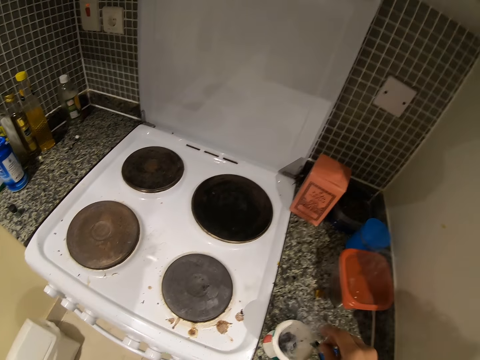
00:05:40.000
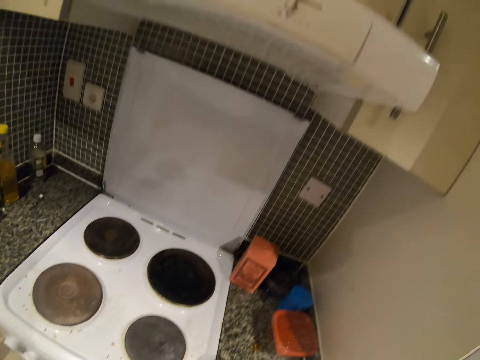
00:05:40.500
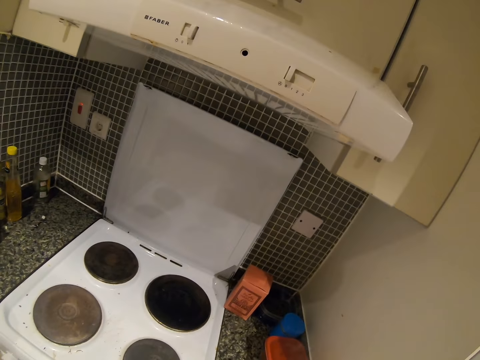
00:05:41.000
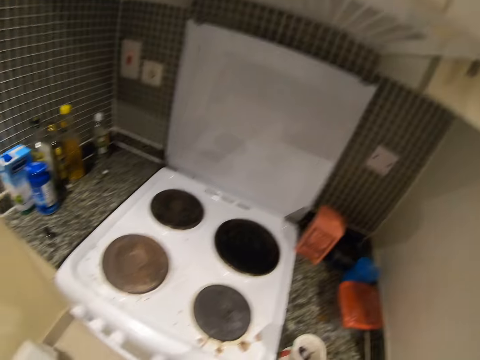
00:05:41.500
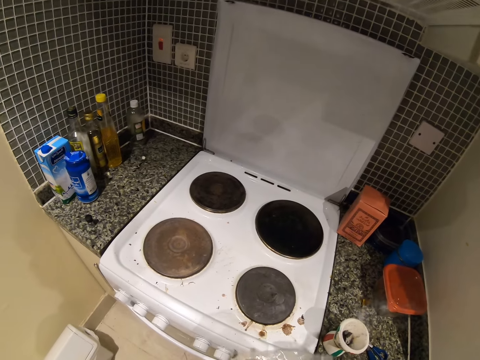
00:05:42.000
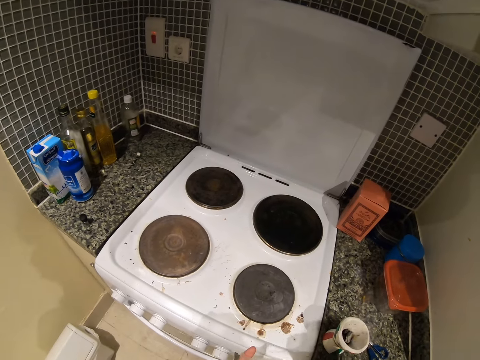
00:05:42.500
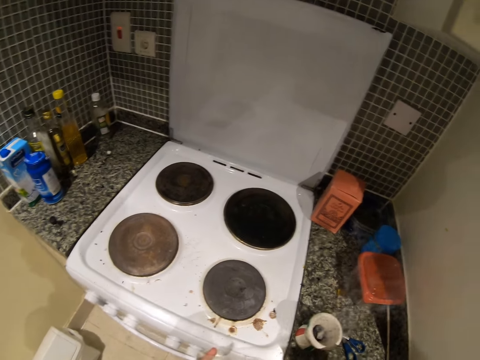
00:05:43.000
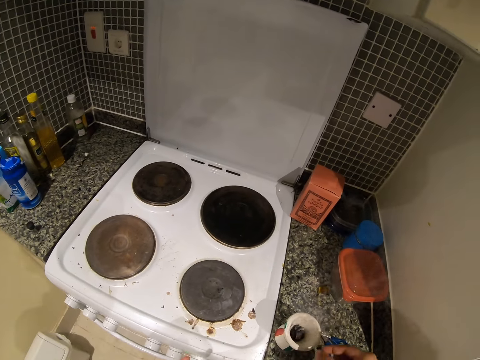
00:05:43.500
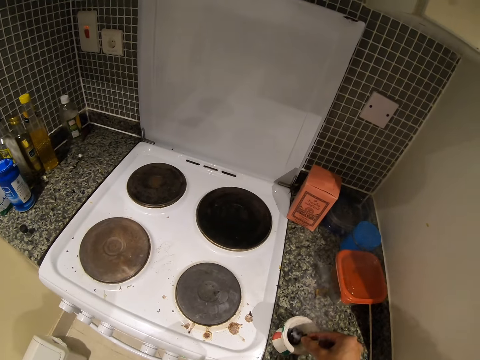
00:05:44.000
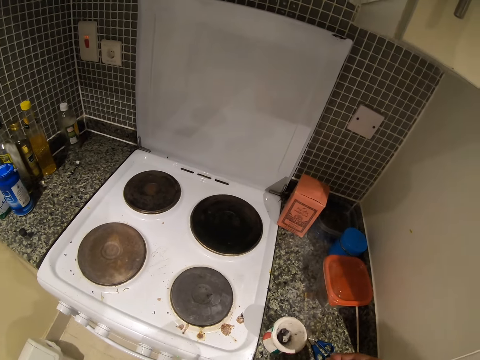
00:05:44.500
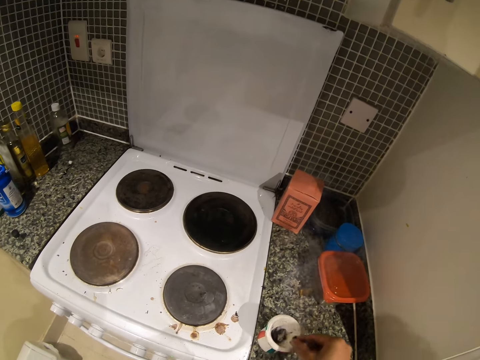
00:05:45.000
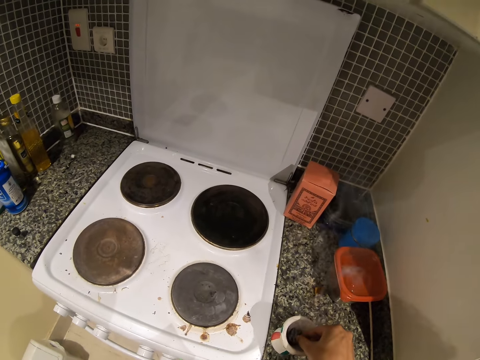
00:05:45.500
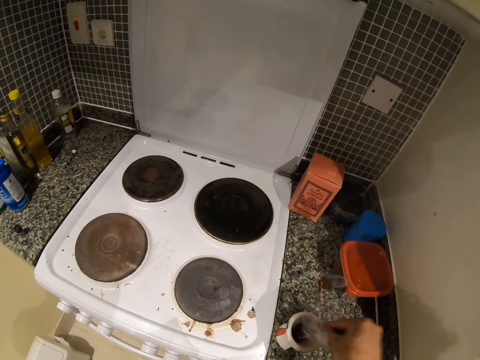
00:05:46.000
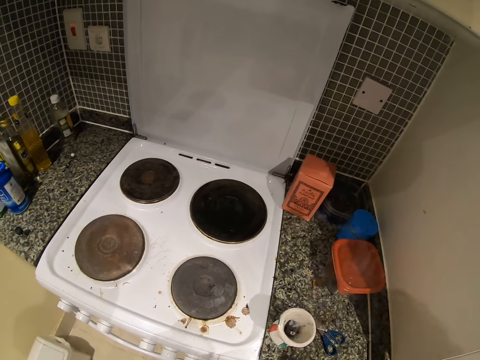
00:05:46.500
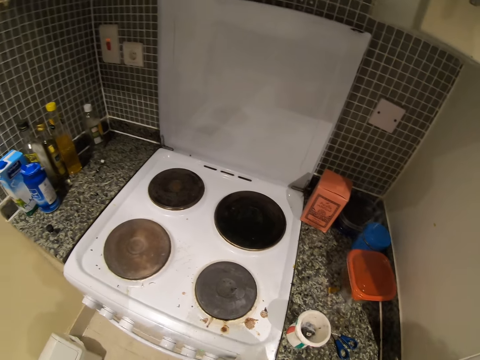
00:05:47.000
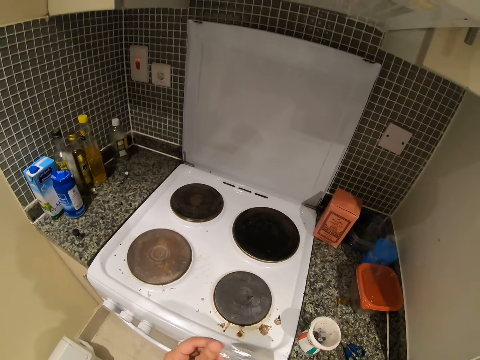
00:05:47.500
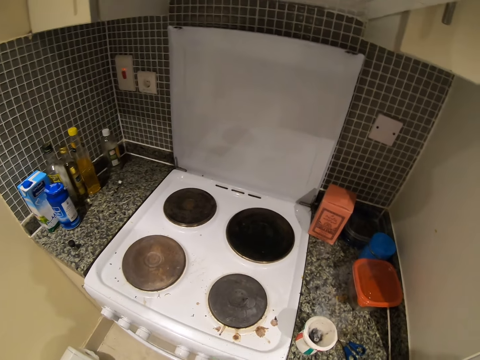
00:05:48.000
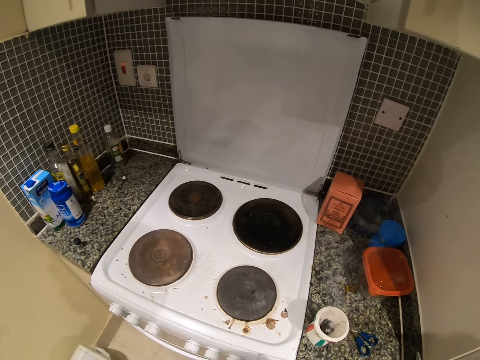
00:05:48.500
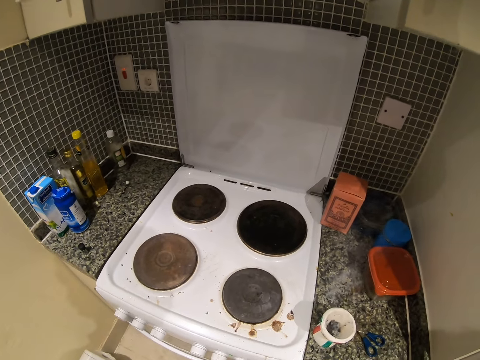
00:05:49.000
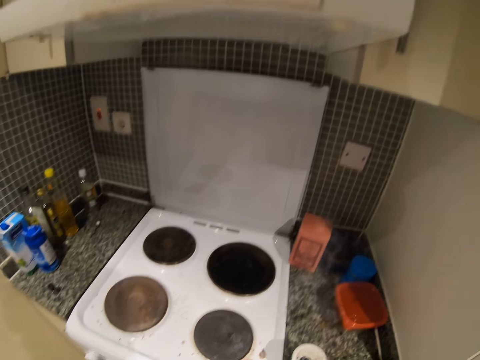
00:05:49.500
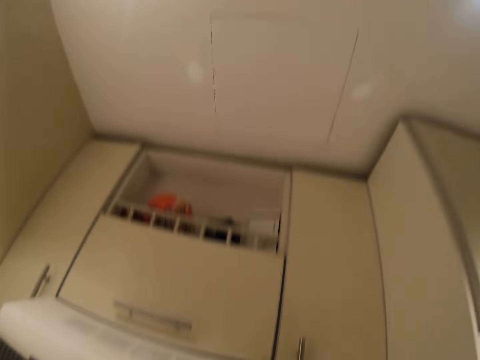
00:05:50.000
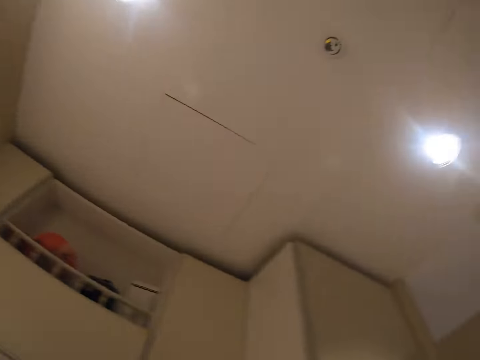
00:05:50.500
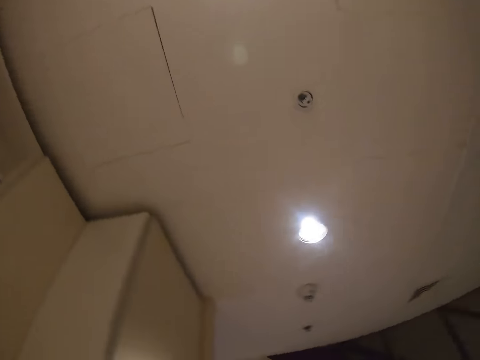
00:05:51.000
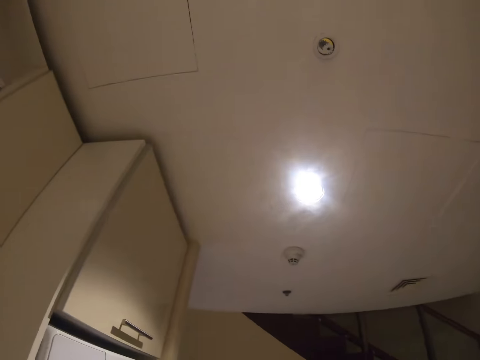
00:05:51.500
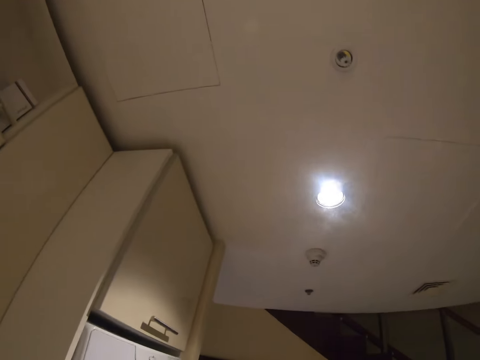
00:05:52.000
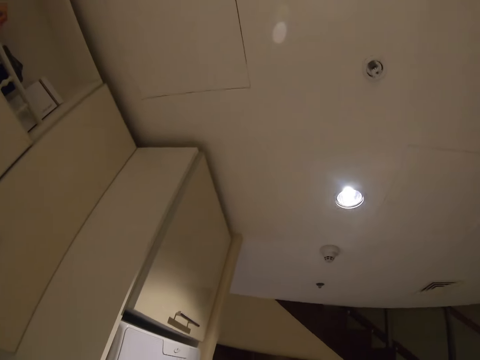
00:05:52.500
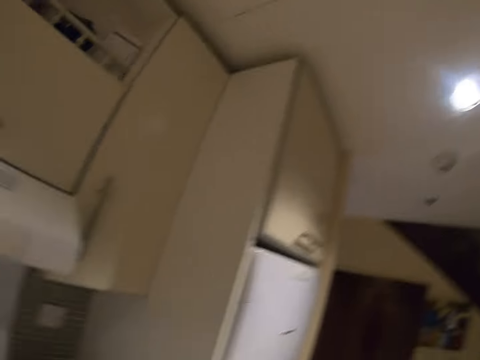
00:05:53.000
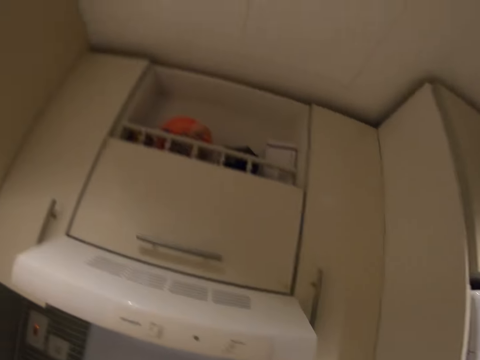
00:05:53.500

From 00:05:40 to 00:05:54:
The camera wearer stares at the cabinet. They put the paper in the cabinet. They stare in the room.

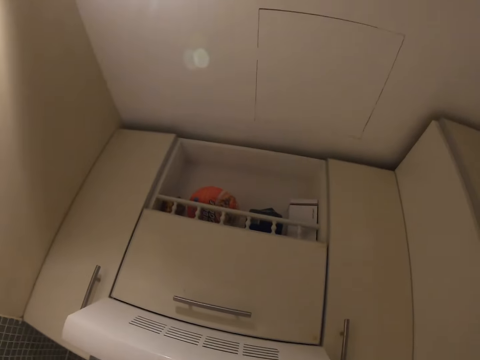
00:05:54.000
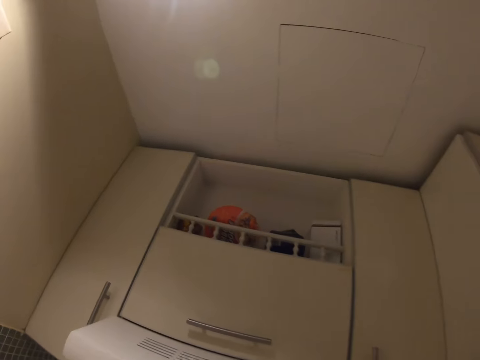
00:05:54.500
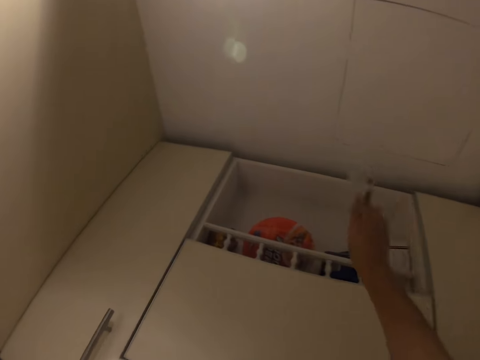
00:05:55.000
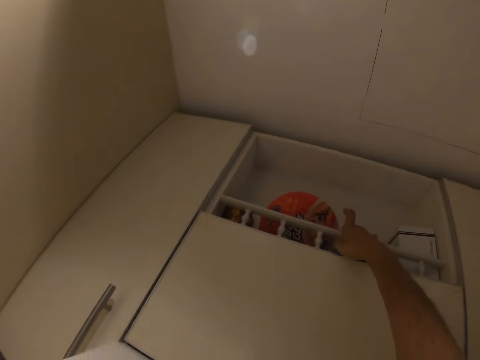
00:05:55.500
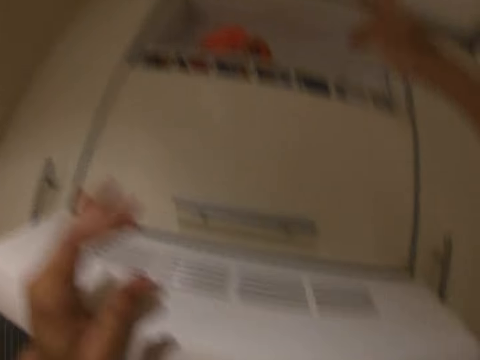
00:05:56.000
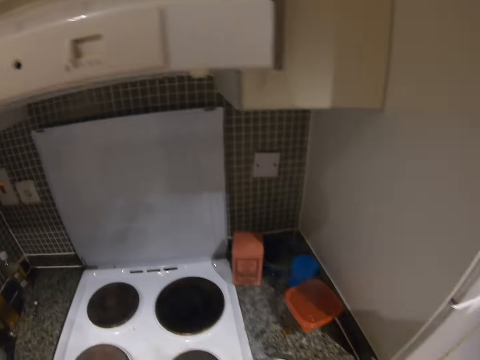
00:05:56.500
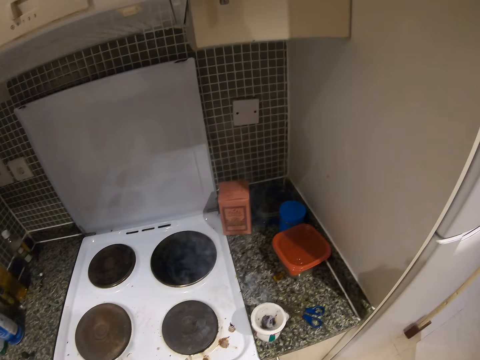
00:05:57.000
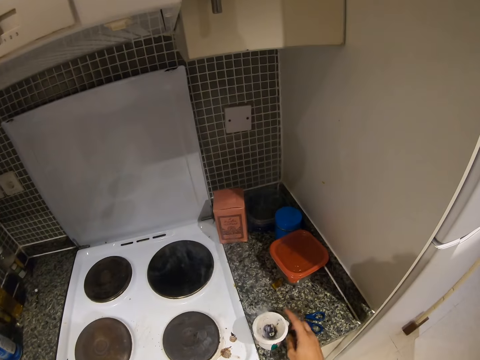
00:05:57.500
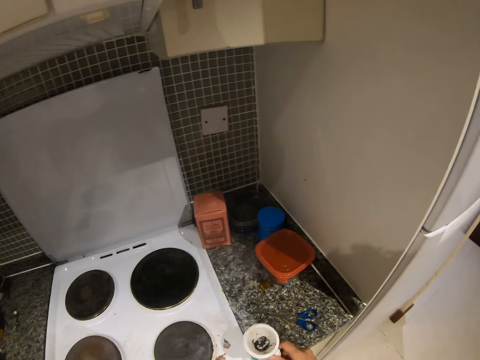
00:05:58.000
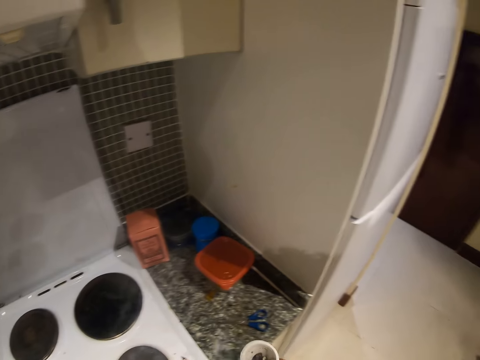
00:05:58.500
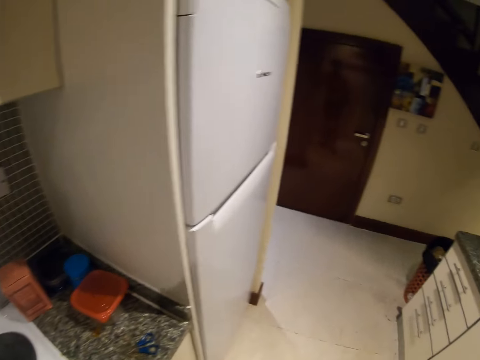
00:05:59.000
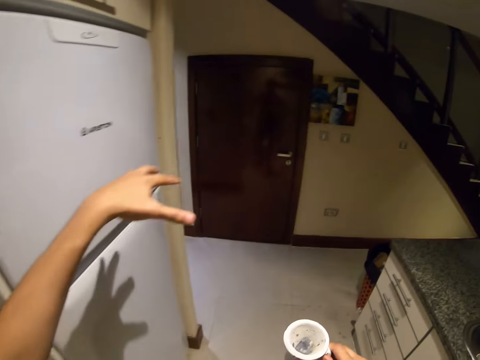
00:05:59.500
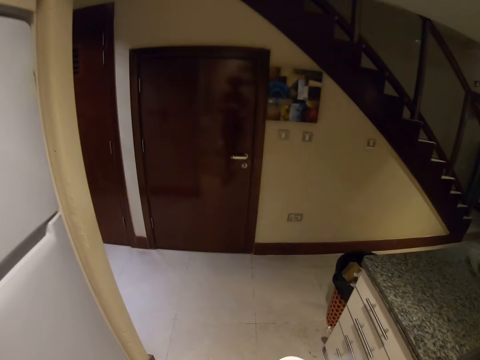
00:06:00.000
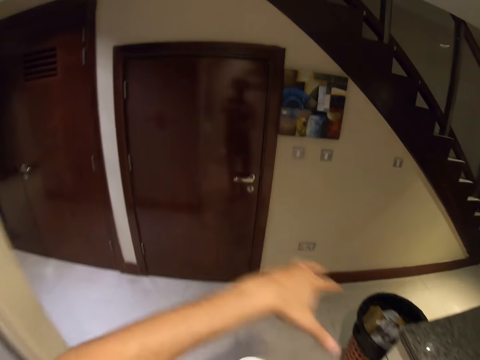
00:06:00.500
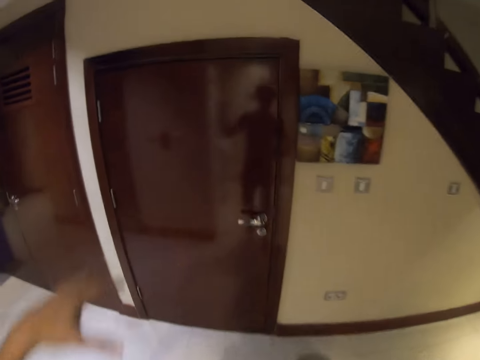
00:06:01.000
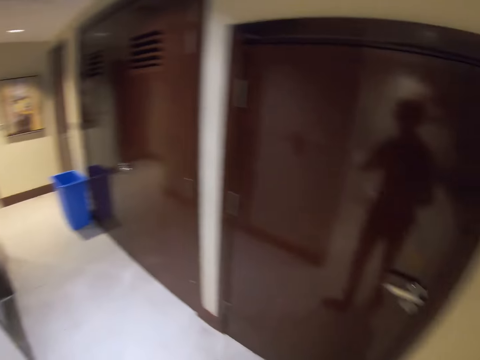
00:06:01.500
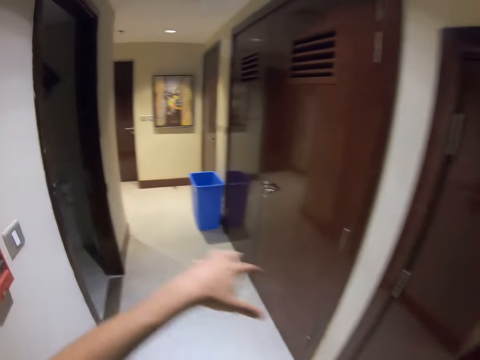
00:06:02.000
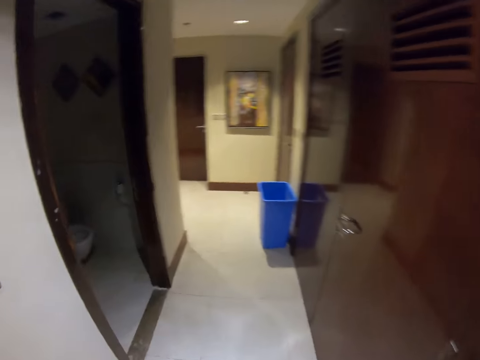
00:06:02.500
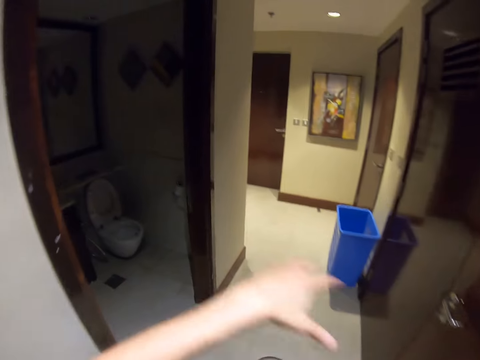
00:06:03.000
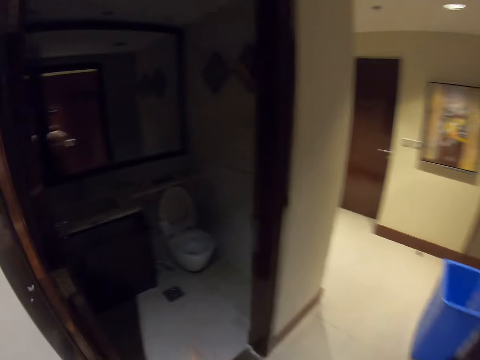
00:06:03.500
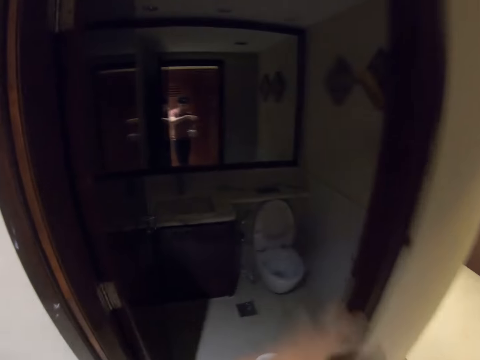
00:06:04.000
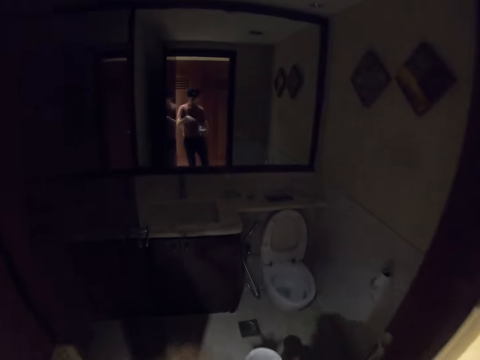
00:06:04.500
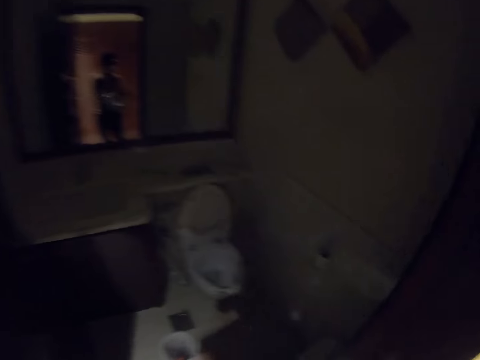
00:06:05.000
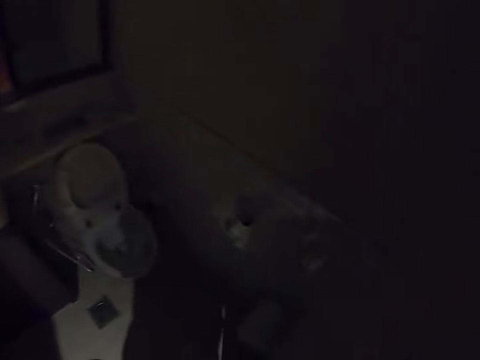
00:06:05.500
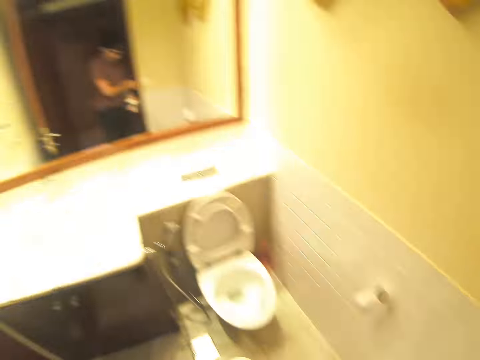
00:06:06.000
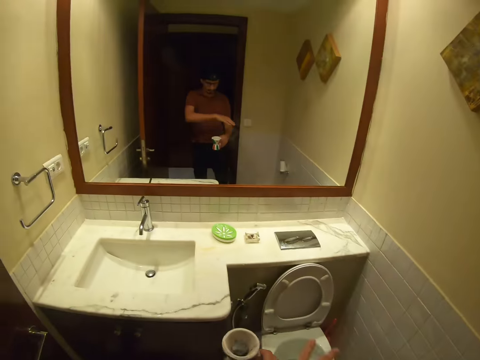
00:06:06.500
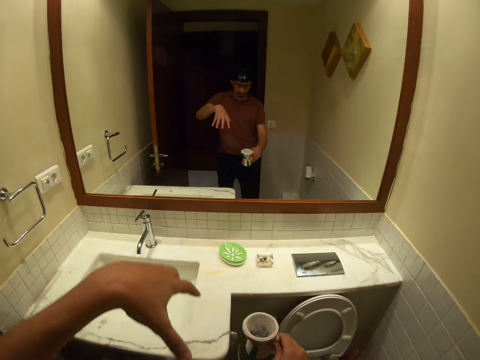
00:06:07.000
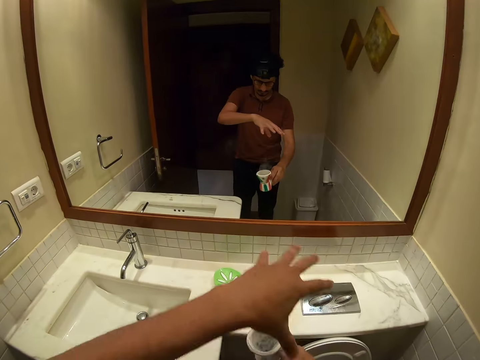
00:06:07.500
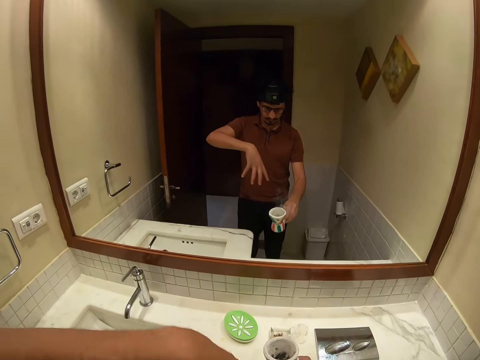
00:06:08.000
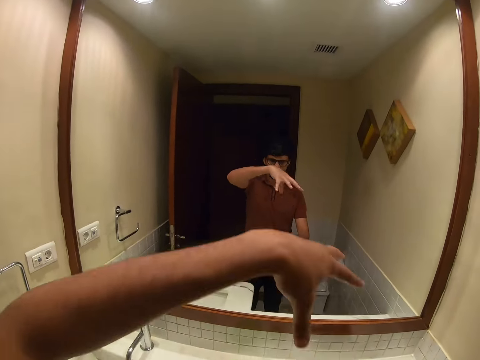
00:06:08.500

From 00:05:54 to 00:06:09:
The camera wearer puts the nylon paper in the cupboard. They pick up the cup from the counter. They move a hand in the room. They lift up the hands. They walk in the room. They switch on the lights. They move a hand in the room.
